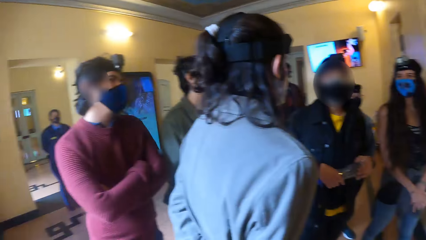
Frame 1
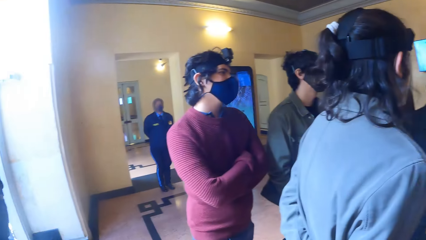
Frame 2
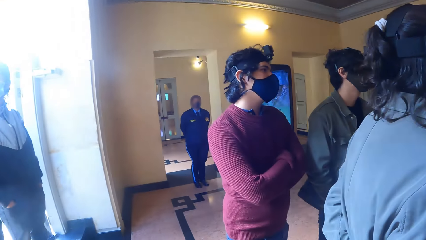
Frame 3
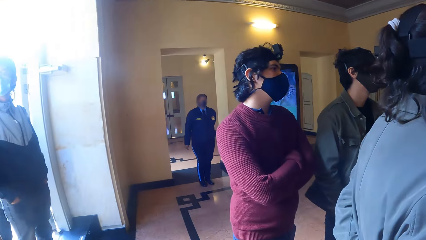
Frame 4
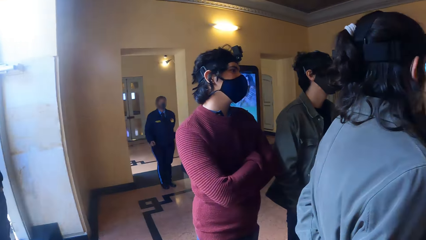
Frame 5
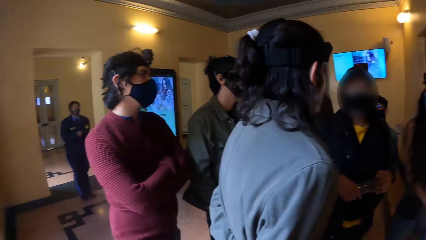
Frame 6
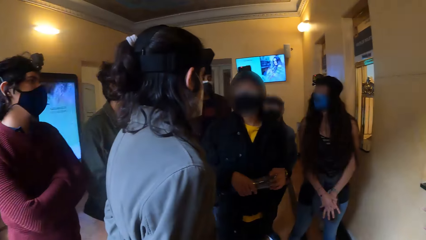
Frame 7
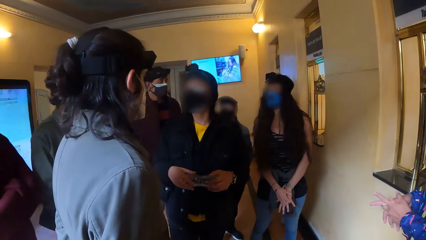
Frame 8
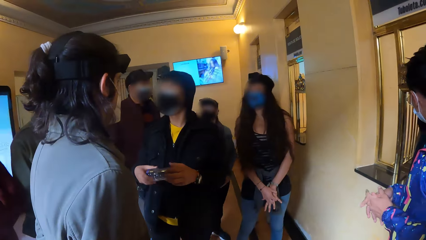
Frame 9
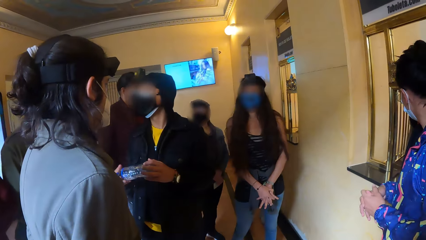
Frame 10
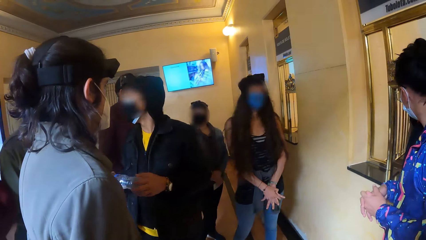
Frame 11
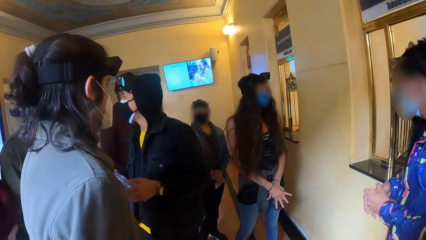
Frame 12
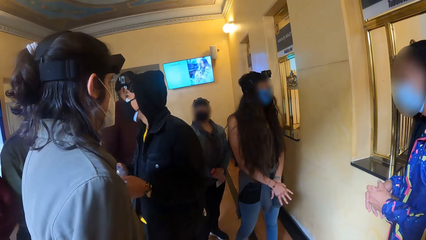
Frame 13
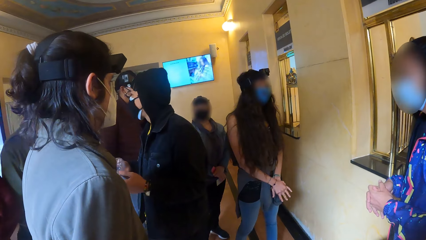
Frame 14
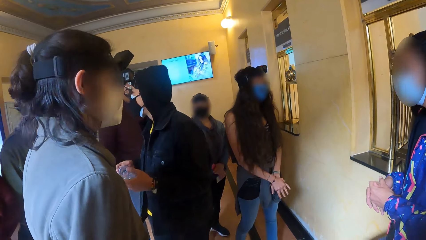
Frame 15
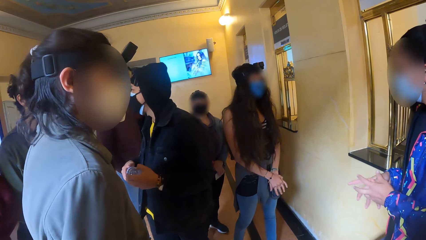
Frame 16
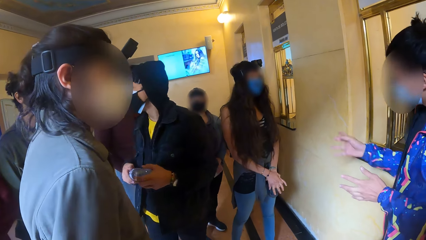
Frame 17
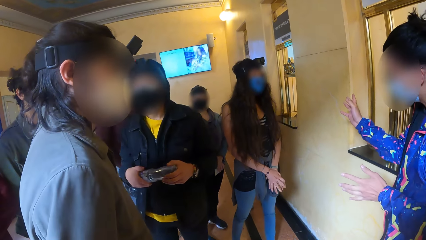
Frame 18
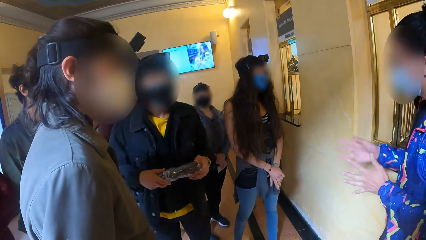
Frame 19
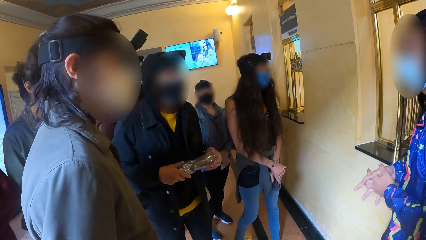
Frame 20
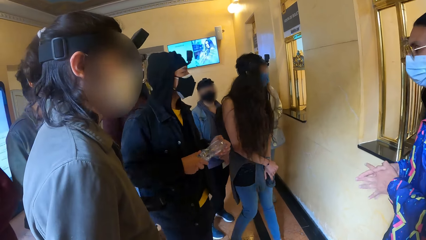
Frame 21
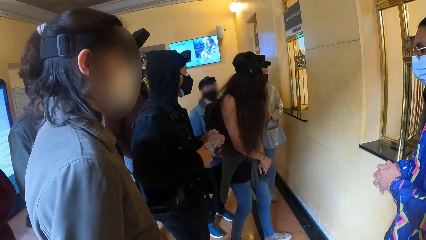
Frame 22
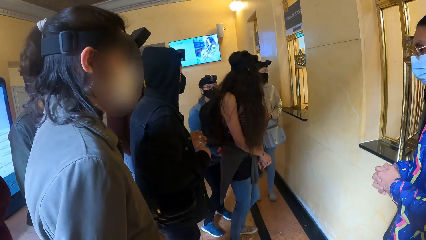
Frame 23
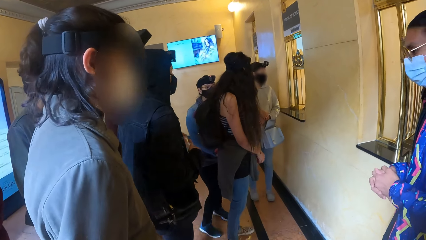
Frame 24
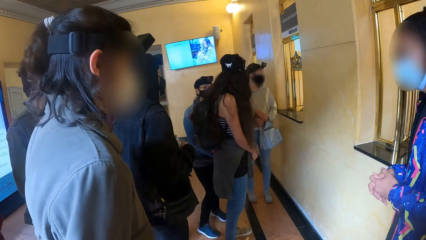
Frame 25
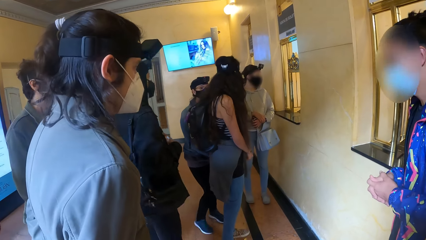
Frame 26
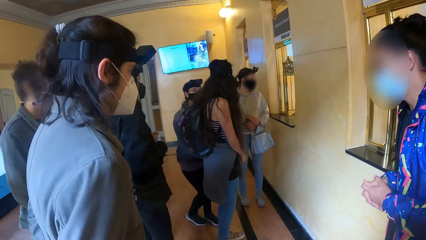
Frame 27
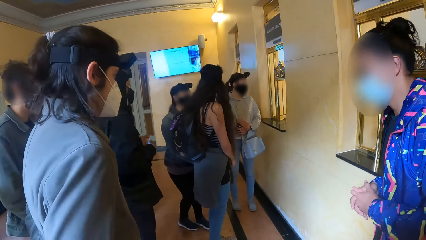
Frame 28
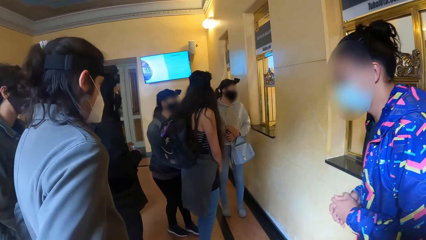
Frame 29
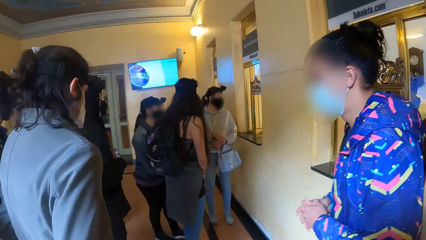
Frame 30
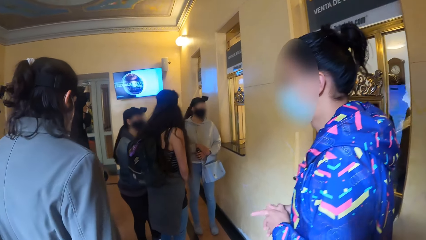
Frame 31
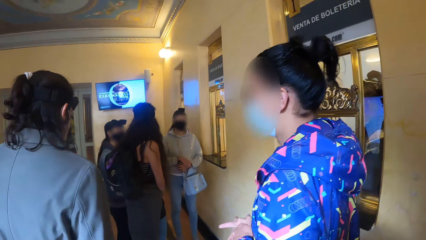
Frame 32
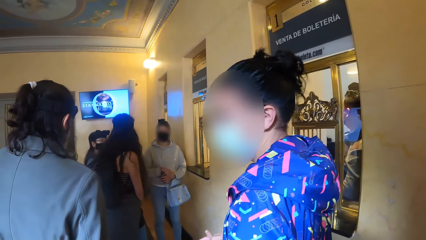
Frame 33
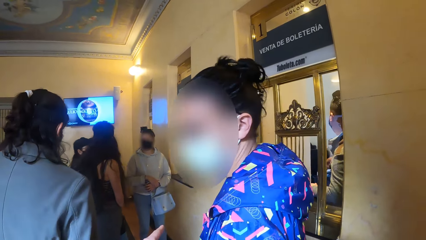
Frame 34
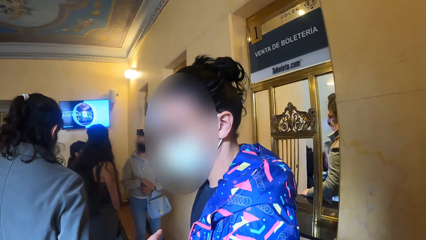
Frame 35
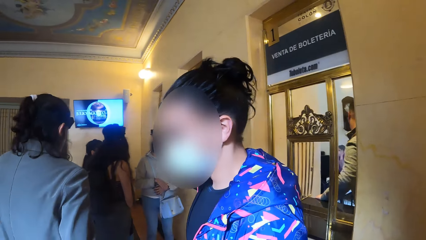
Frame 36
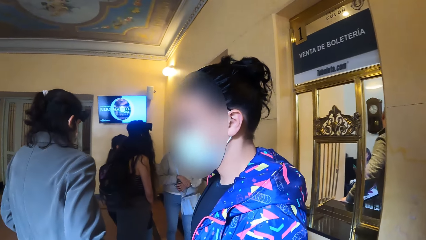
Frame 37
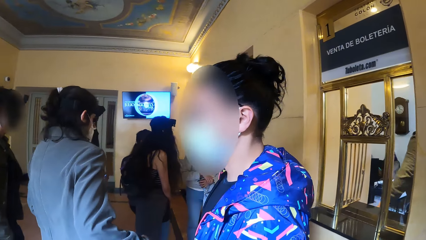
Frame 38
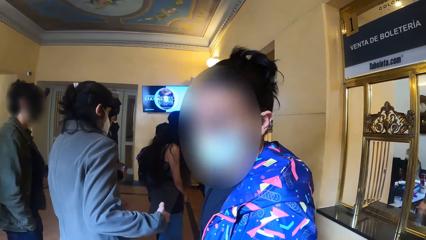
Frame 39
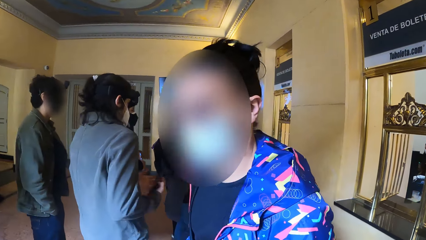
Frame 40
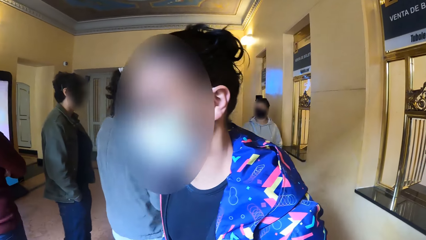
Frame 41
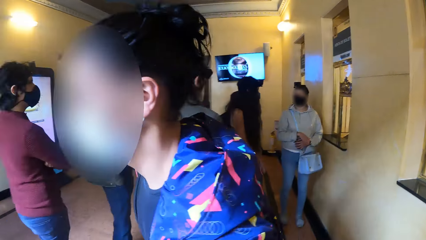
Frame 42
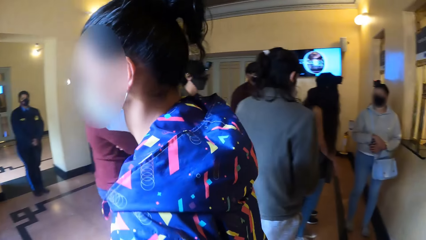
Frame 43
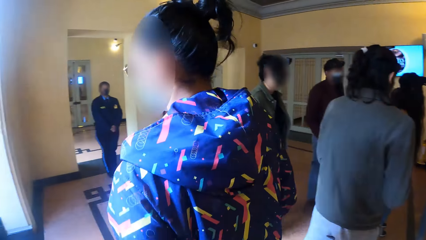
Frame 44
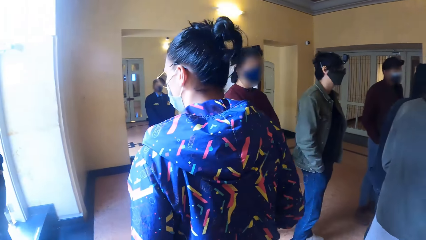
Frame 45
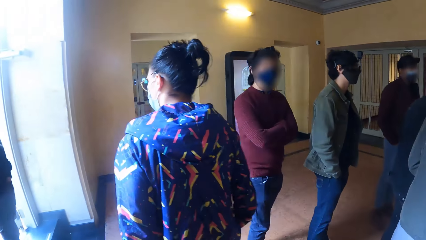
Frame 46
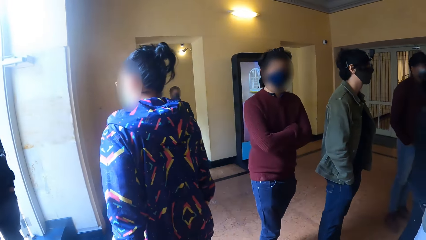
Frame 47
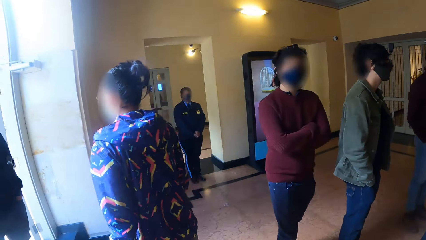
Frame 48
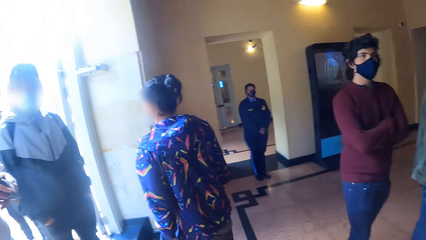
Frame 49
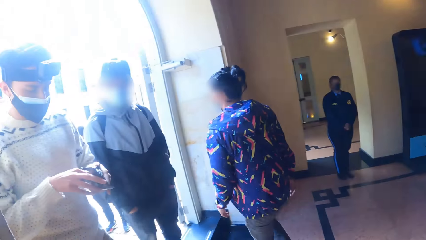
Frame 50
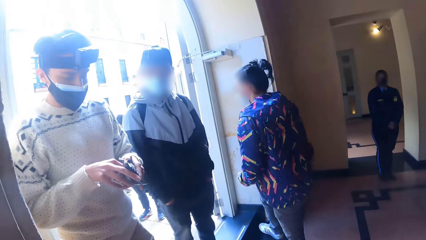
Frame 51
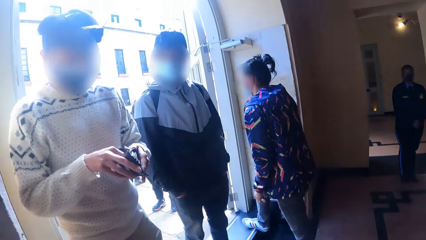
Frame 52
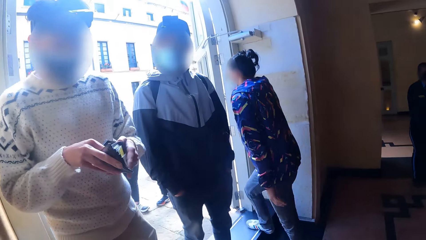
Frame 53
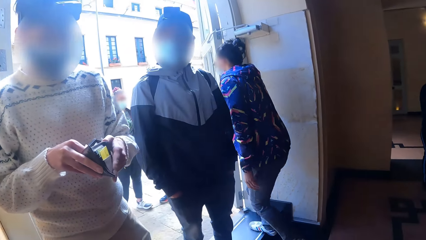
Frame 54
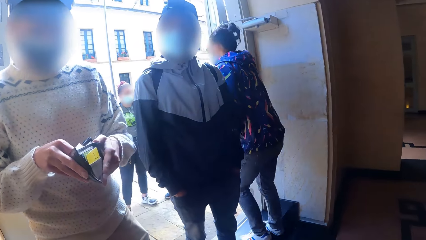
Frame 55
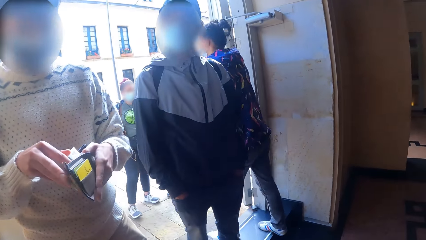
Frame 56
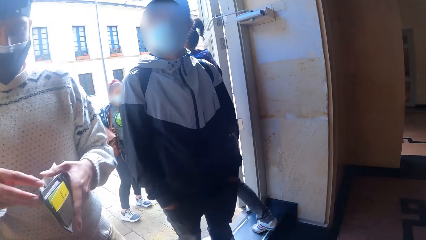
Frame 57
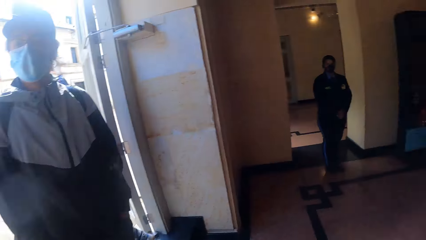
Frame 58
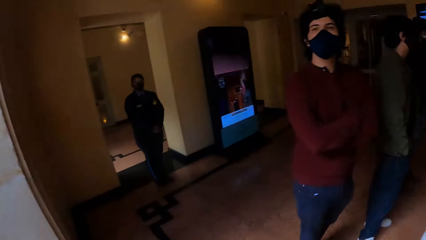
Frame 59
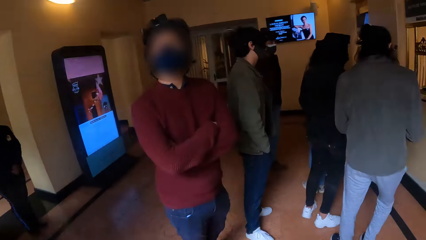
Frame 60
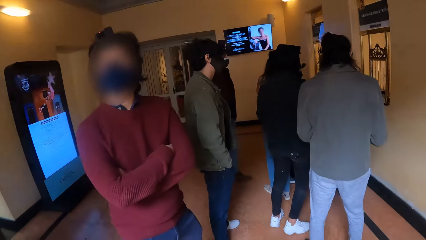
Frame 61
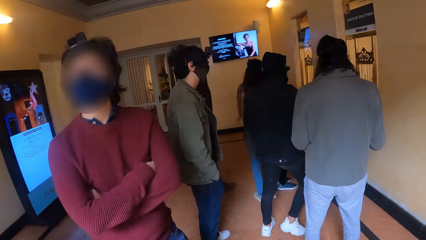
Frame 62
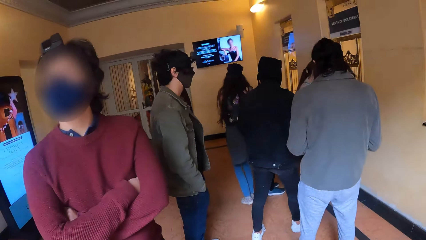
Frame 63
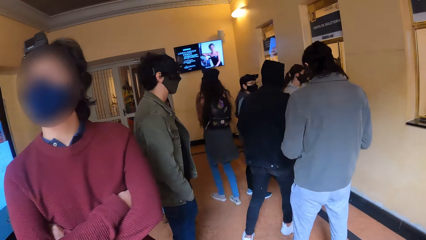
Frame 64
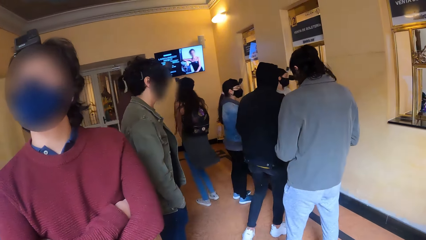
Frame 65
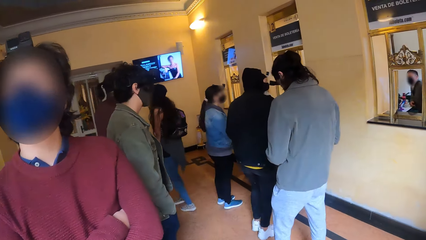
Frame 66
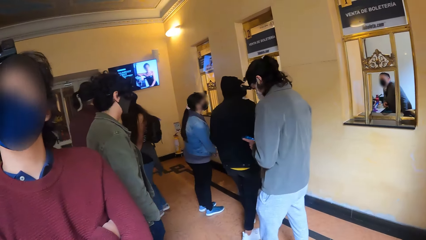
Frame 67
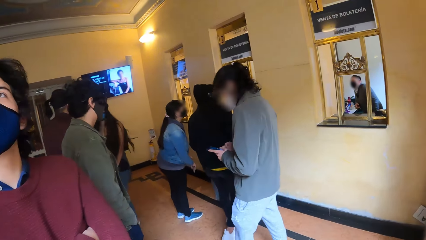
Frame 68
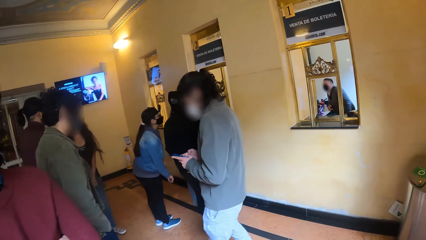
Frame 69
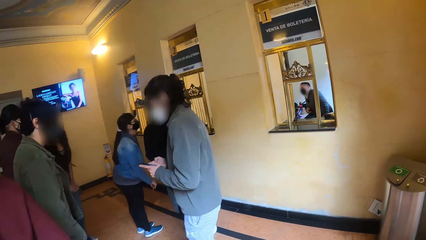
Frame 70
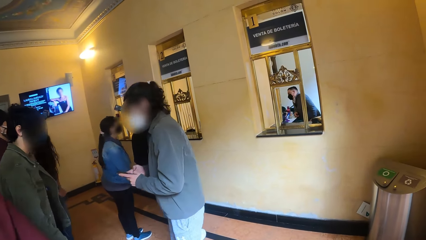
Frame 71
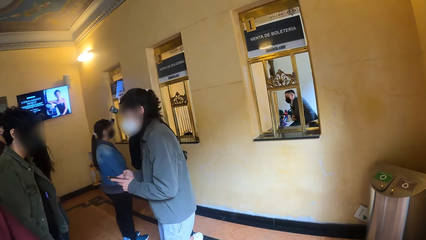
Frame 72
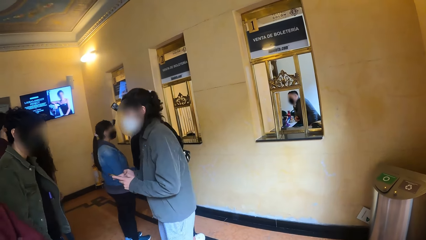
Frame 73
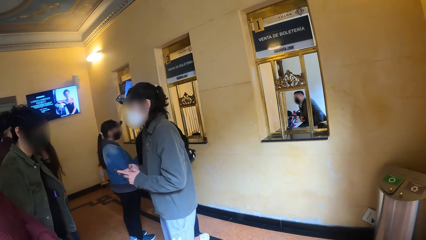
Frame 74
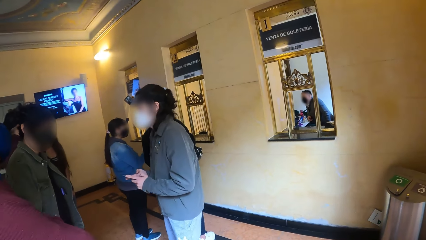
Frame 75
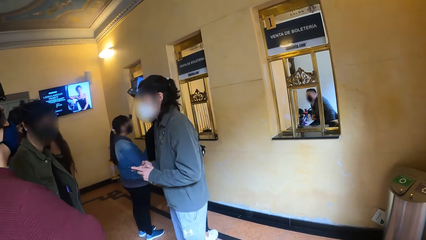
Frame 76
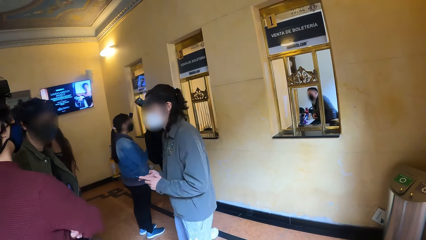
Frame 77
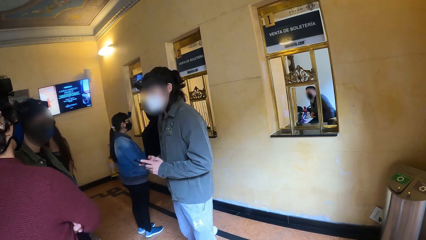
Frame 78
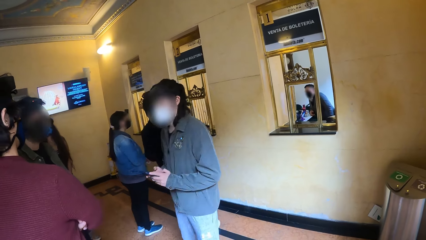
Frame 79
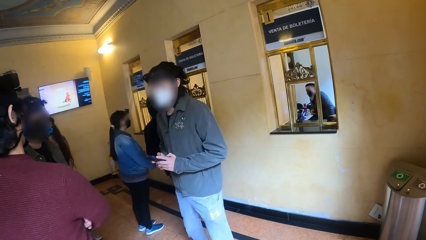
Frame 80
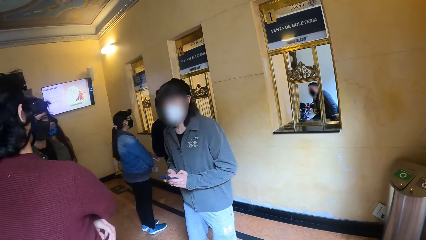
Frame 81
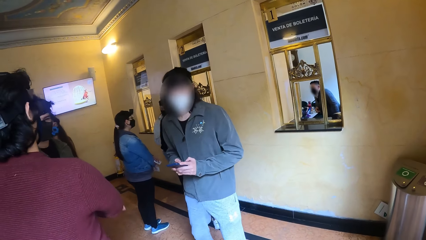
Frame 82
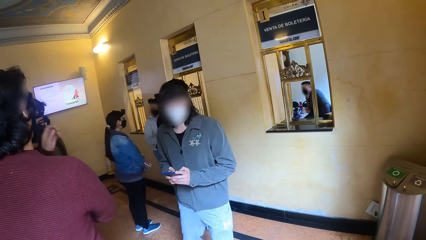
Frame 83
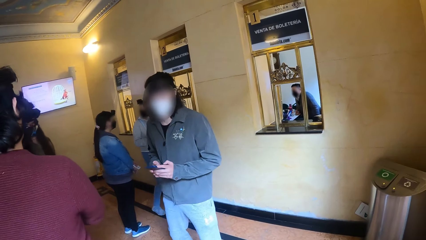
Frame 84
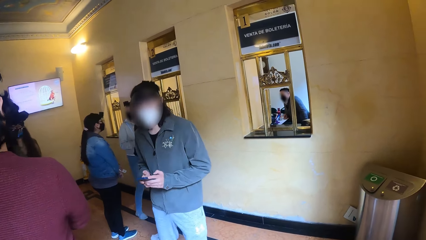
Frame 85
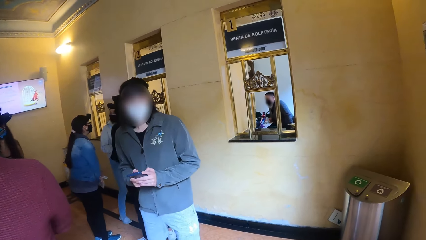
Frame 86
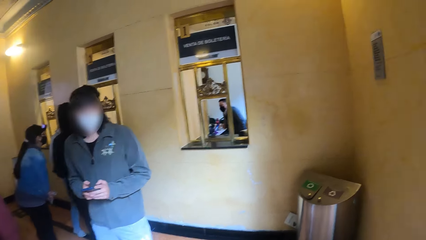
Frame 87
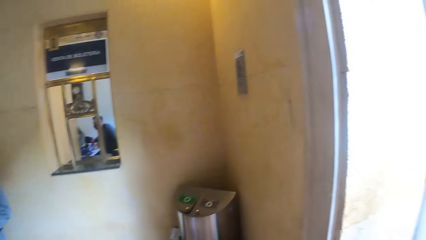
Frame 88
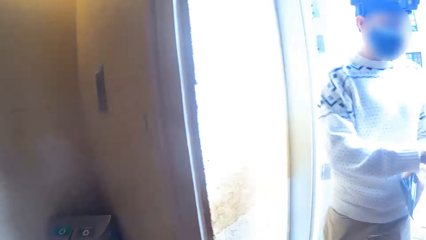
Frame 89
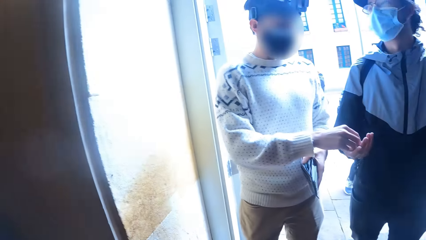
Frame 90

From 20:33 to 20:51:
The camera wearer looks at a woman. They stare at a man. Another woman converses with the group of people. The other woman walks out from the hall. The camera wearer stares at another man. A man searches a wallet with his hands. A woman jumps with a mobile phone in her hands. A man jumps.
